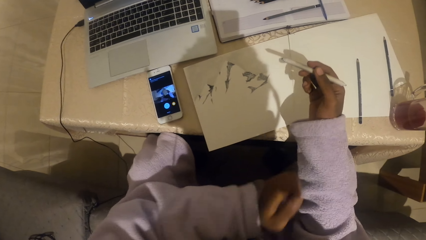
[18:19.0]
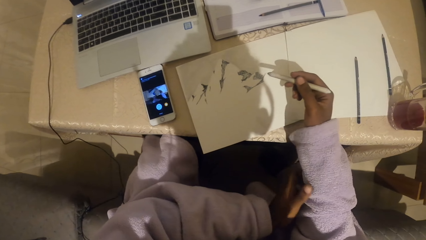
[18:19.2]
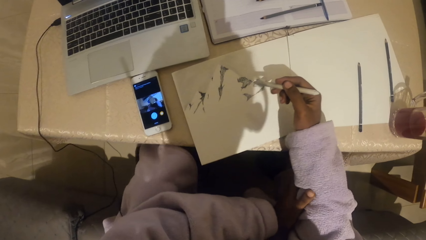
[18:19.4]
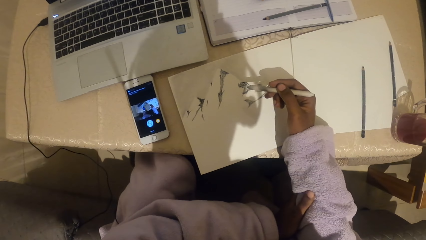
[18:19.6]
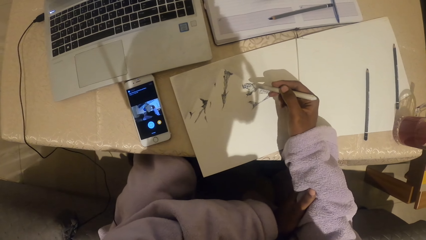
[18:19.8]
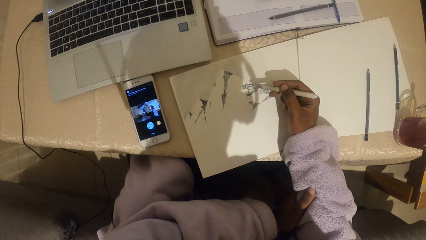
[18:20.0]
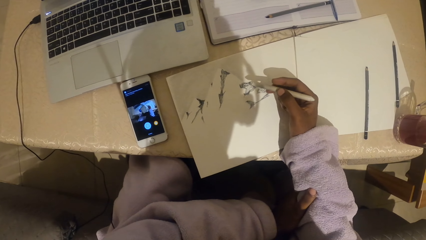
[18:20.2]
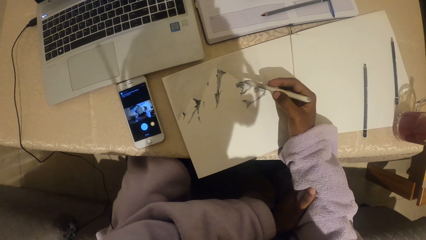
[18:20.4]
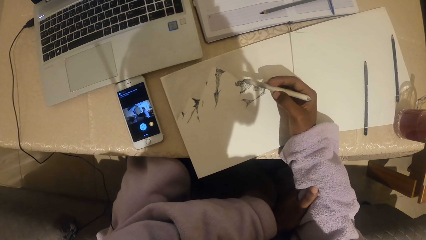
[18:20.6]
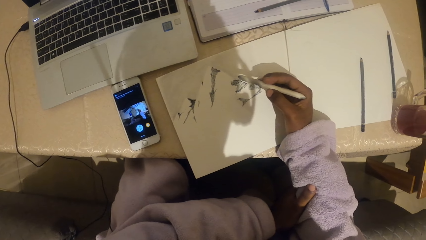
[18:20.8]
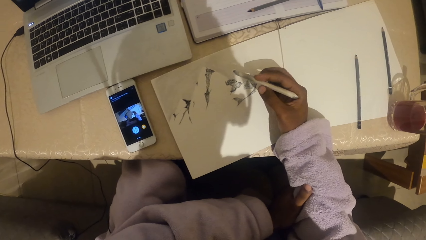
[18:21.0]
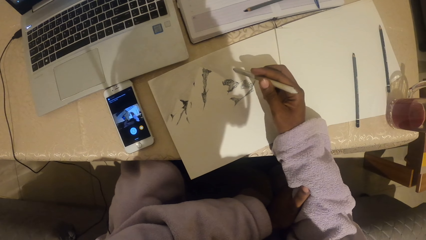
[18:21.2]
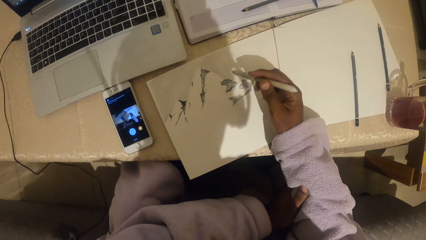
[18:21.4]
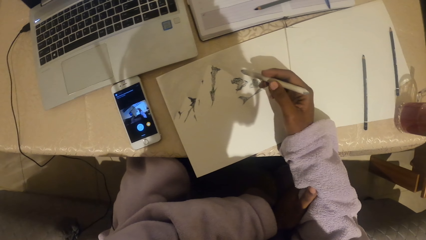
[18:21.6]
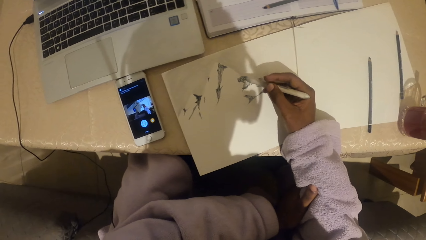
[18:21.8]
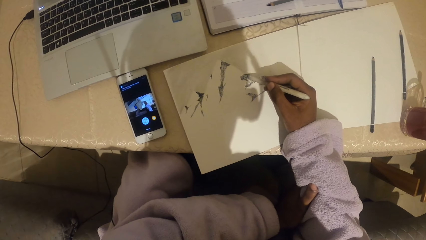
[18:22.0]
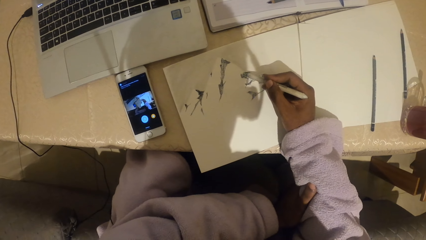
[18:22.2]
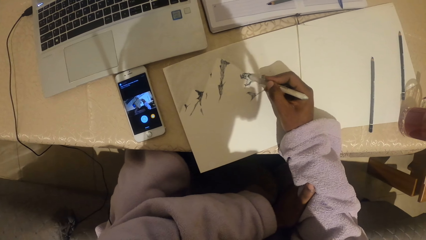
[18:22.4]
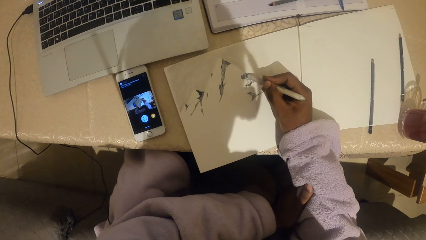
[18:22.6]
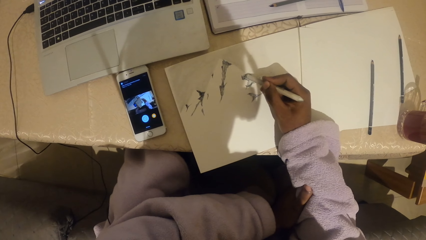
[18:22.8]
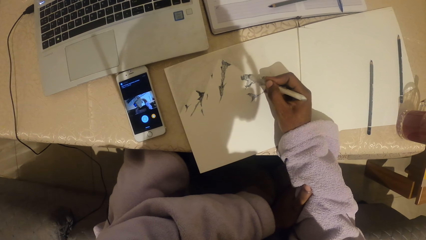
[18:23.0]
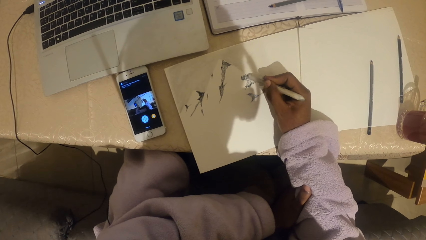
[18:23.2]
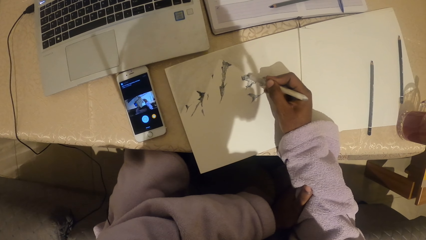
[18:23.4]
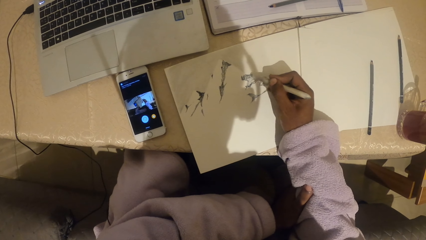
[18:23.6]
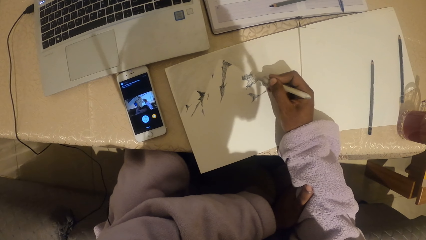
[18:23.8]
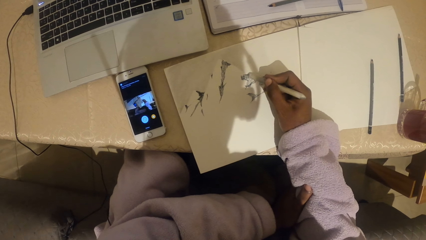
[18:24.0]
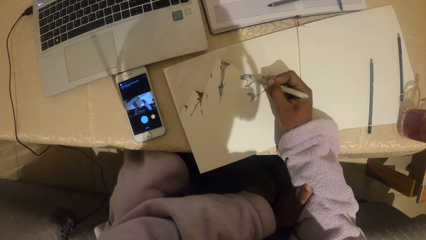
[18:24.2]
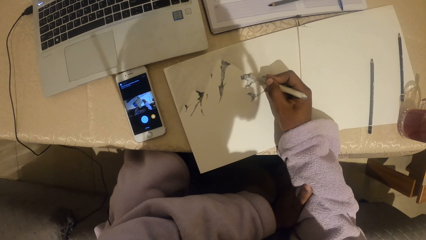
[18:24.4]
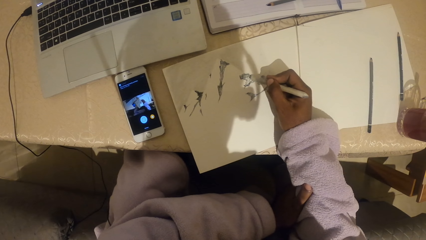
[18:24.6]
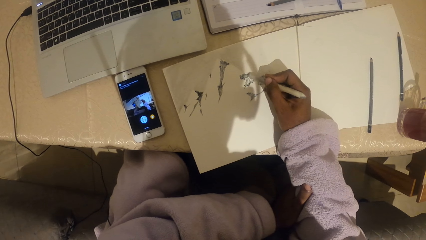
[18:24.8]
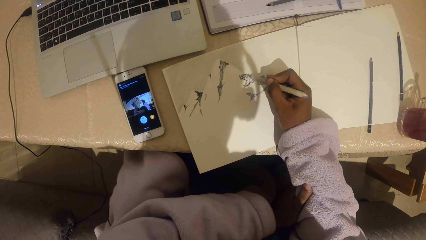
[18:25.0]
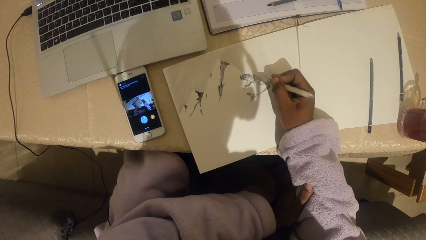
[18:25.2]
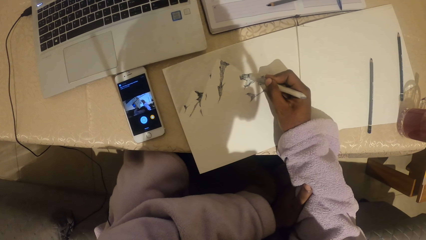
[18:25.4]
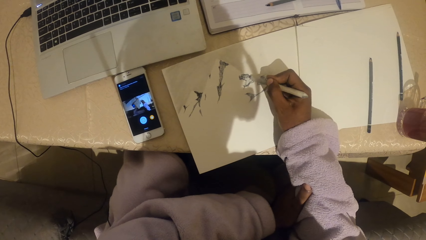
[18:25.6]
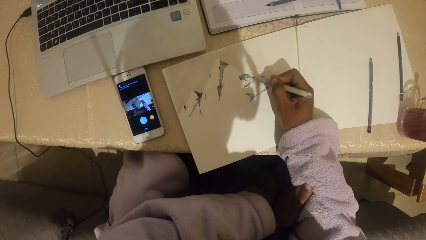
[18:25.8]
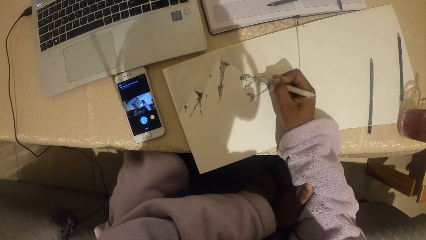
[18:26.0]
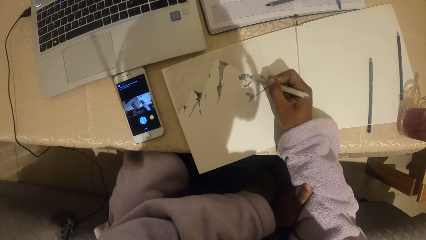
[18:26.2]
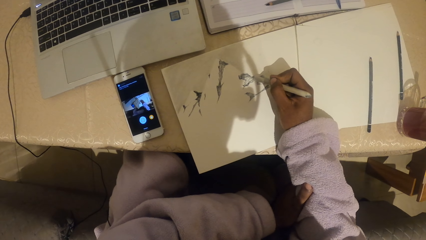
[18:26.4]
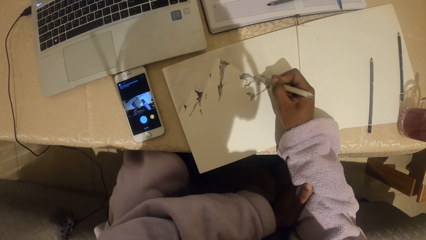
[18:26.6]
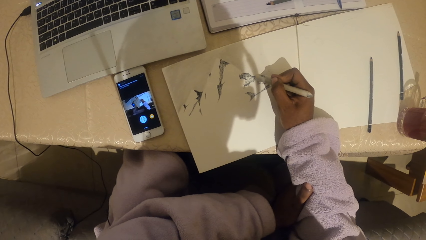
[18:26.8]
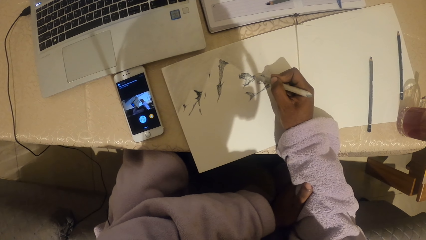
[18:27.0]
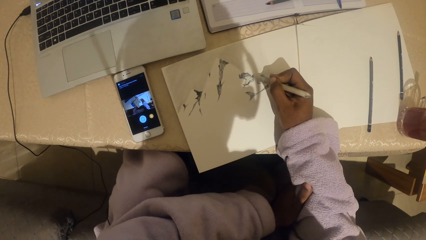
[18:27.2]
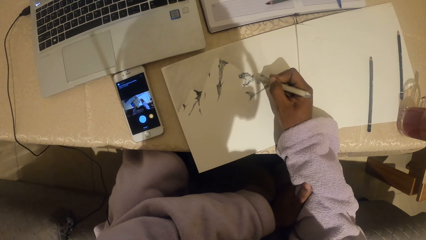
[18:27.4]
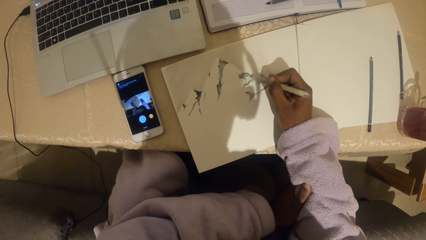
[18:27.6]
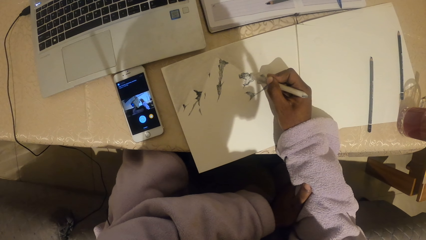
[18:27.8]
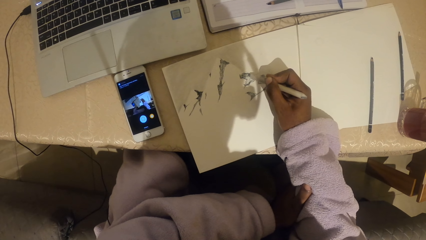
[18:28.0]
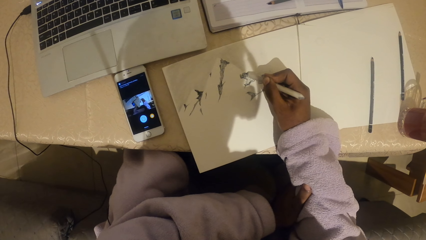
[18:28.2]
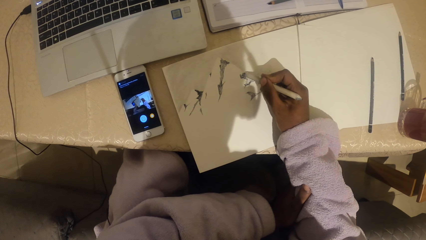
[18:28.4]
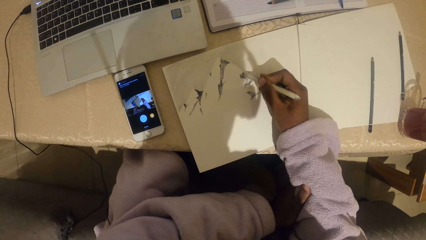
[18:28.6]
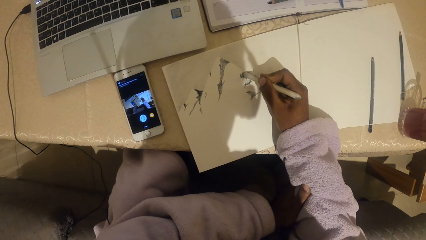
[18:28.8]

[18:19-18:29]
The camera wearer stares at the marker pen. They draw on a piece of paper with a pencil. They paint the sketch with the marker pen.

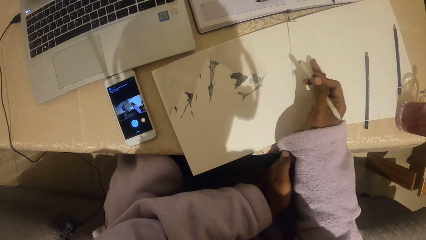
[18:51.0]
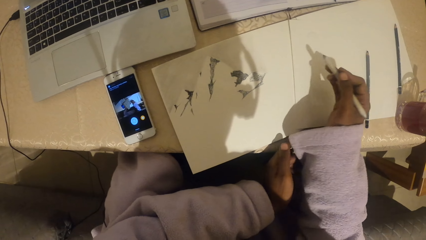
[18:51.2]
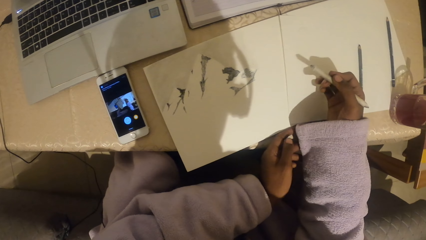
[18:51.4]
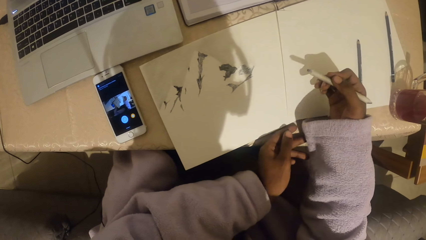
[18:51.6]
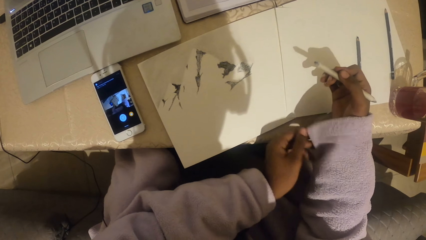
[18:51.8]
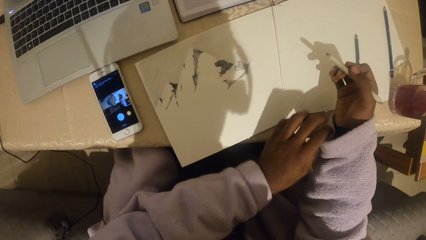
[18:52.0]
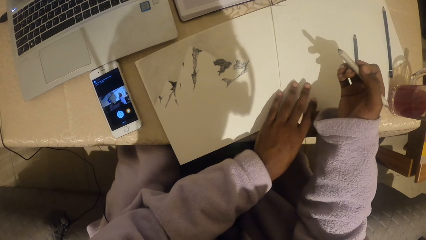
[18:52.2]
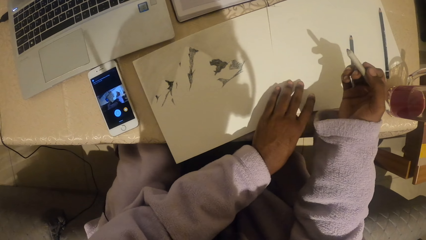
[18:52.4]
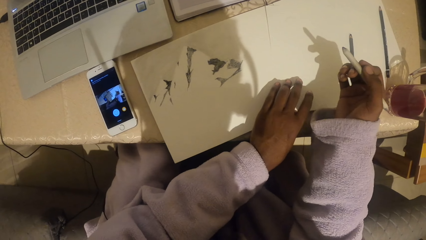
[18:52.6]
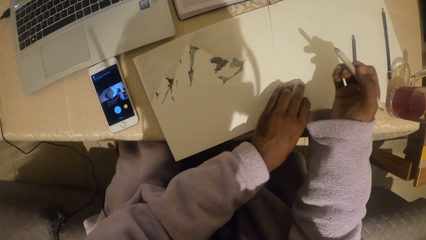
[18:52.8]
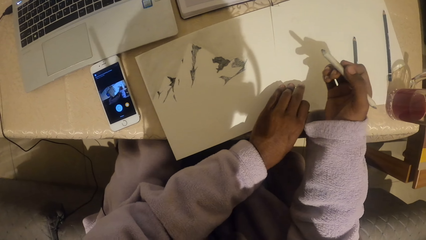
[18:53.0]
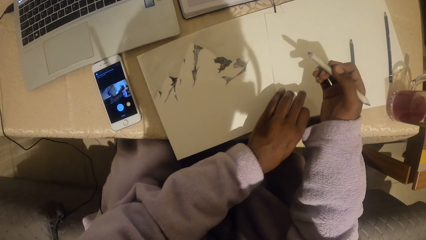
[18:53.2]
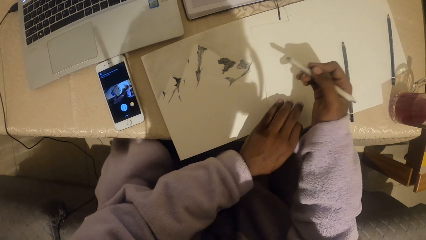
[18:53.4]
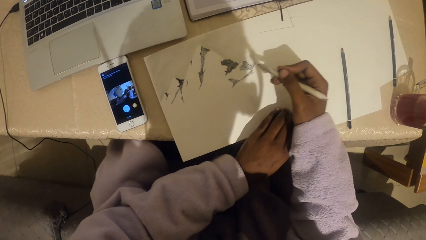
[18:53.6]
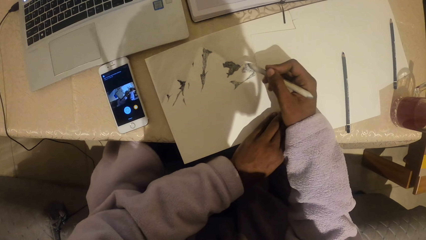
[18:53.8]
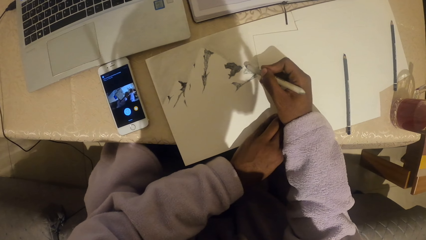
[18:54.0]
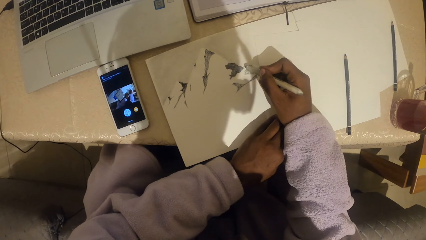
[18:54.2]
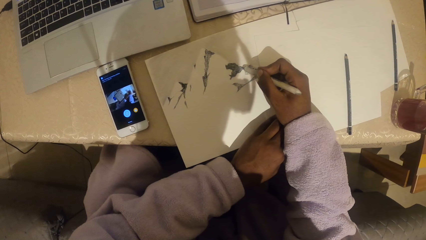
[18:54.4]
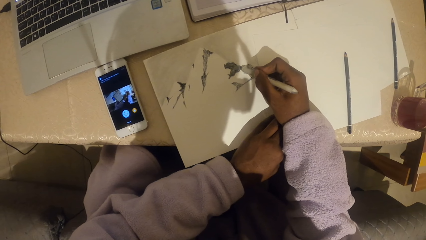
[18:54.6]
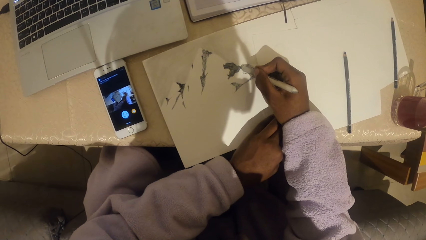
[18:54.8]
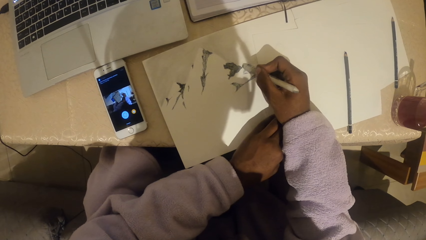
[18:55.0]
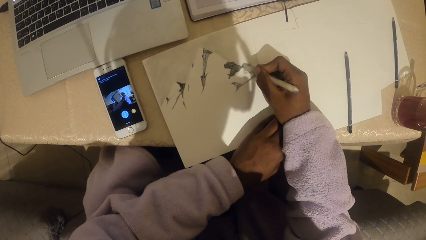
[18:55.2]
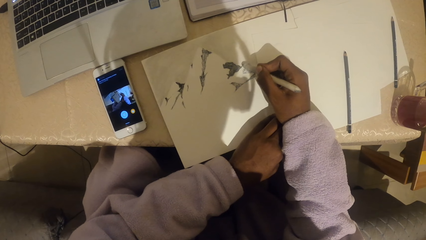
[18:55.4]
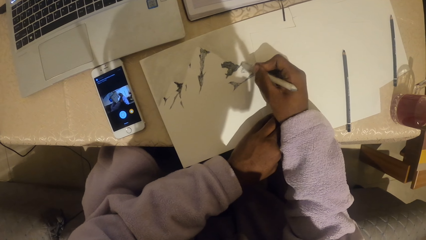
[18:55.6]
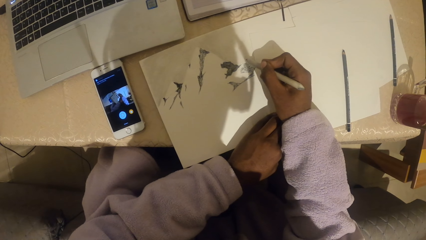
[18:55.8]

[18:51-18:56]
The camera wearer adjusts the sweater. They pull the paper closer.
